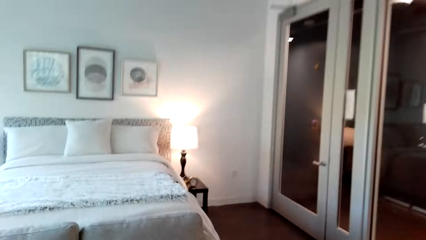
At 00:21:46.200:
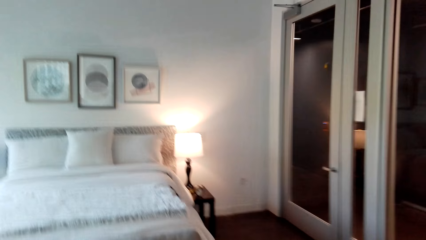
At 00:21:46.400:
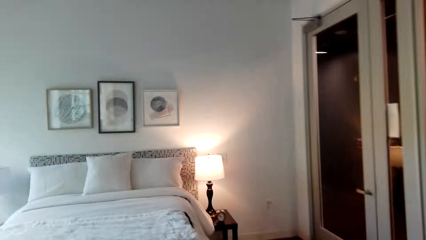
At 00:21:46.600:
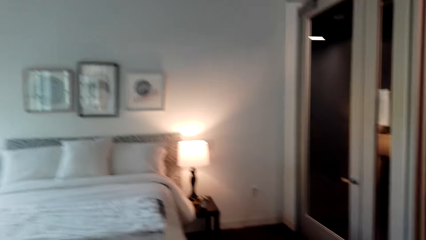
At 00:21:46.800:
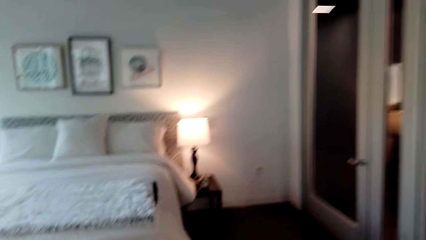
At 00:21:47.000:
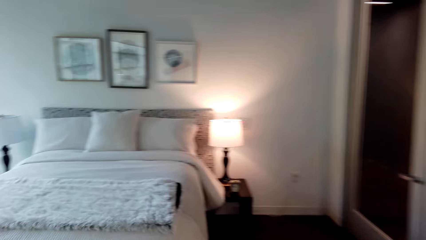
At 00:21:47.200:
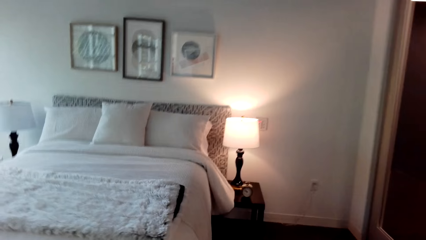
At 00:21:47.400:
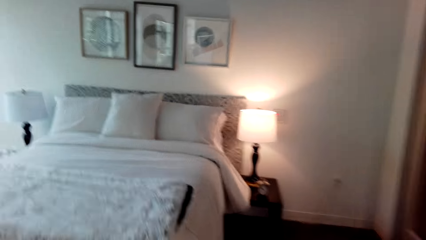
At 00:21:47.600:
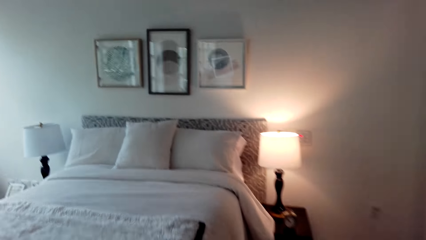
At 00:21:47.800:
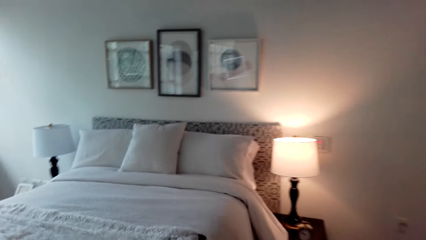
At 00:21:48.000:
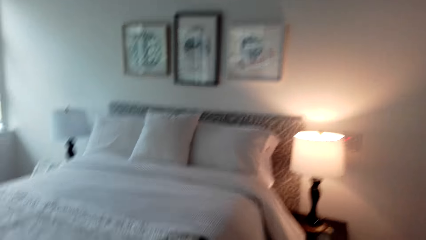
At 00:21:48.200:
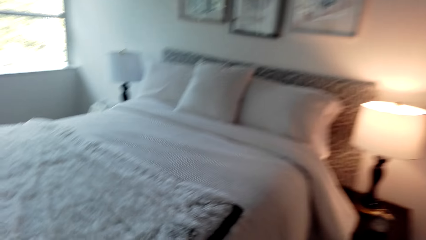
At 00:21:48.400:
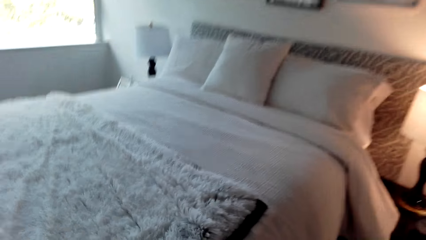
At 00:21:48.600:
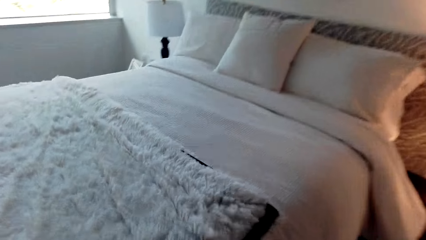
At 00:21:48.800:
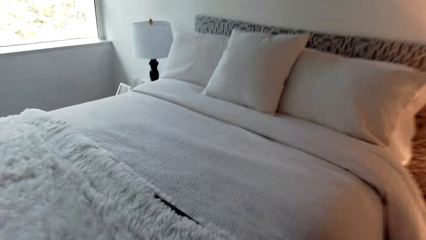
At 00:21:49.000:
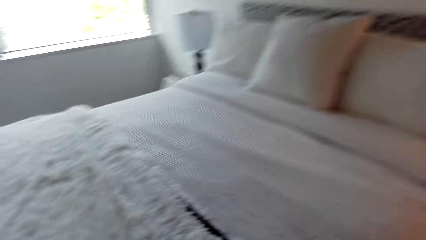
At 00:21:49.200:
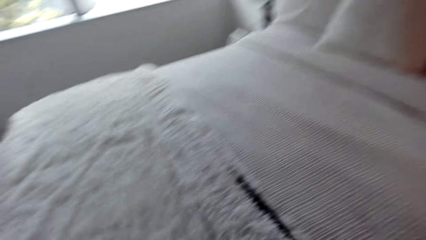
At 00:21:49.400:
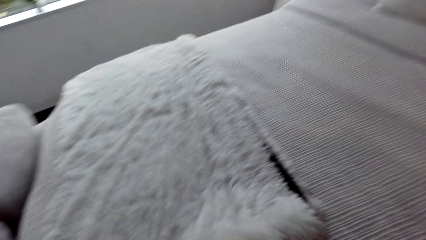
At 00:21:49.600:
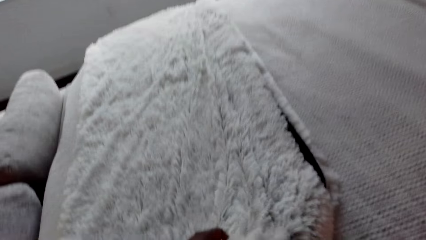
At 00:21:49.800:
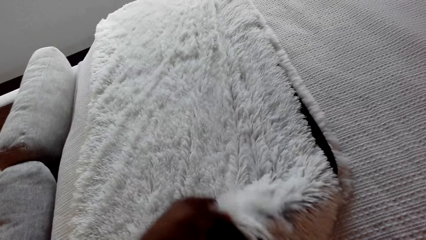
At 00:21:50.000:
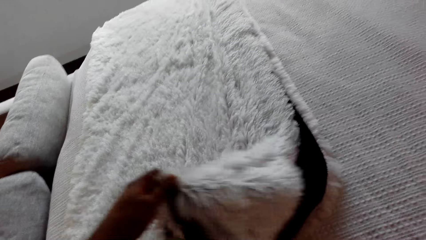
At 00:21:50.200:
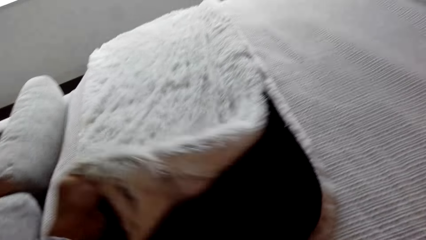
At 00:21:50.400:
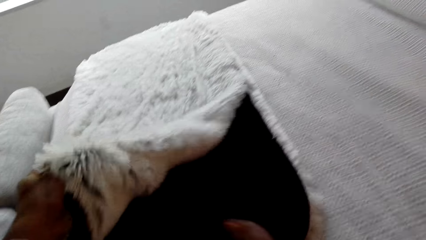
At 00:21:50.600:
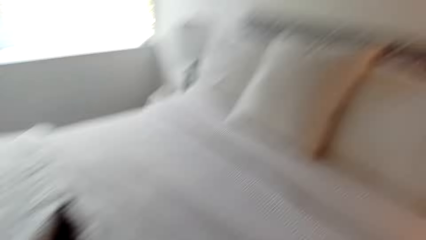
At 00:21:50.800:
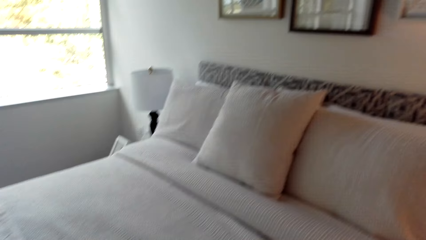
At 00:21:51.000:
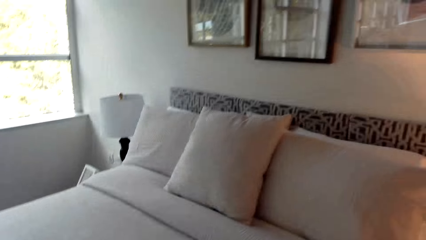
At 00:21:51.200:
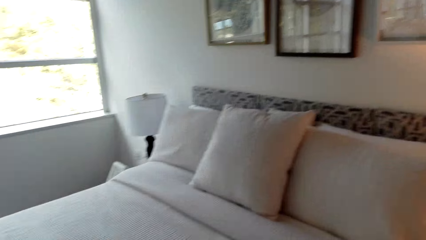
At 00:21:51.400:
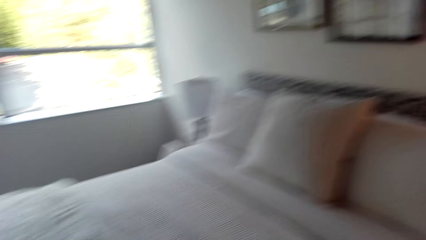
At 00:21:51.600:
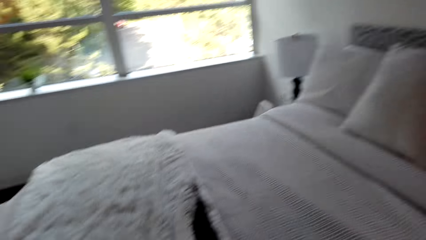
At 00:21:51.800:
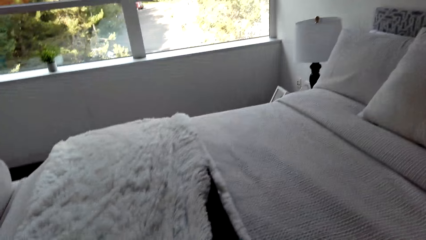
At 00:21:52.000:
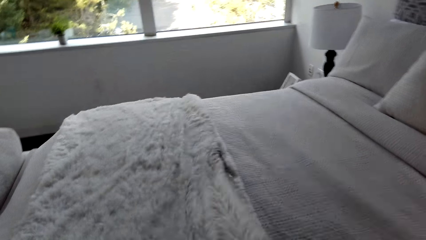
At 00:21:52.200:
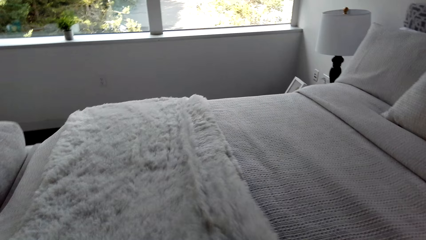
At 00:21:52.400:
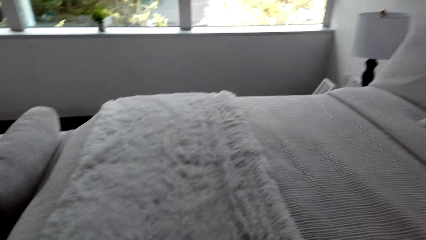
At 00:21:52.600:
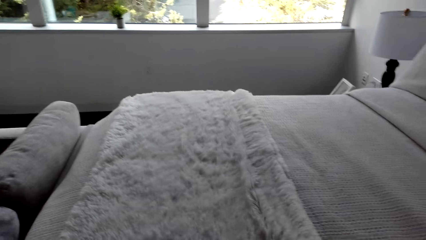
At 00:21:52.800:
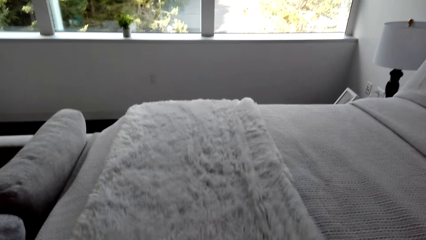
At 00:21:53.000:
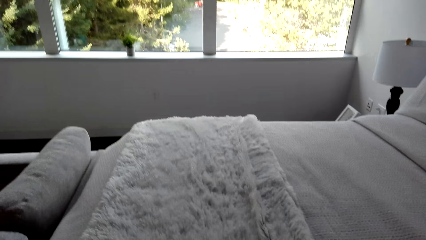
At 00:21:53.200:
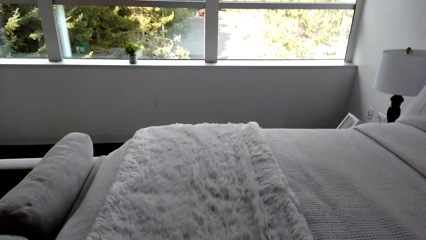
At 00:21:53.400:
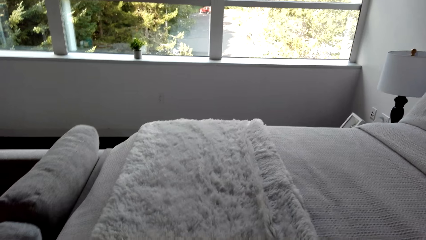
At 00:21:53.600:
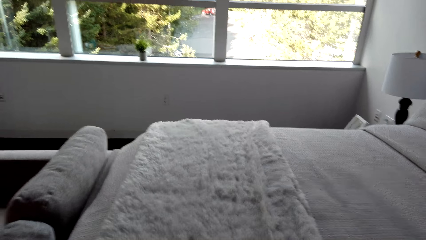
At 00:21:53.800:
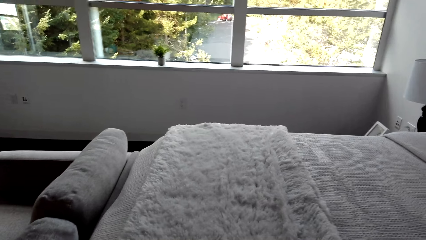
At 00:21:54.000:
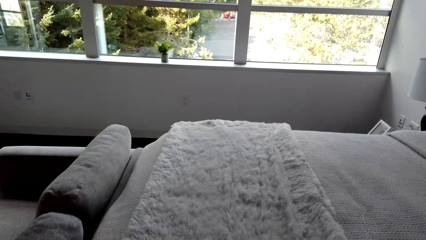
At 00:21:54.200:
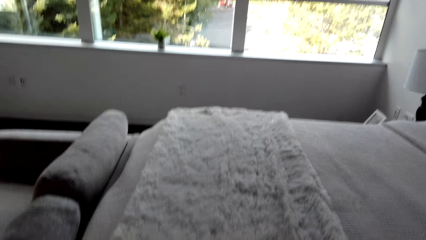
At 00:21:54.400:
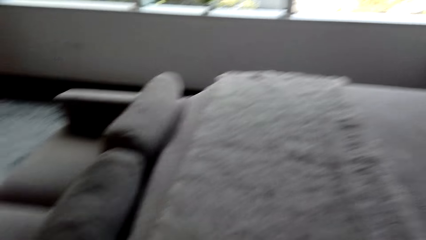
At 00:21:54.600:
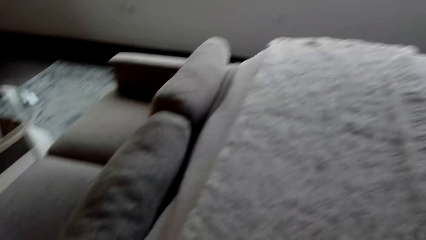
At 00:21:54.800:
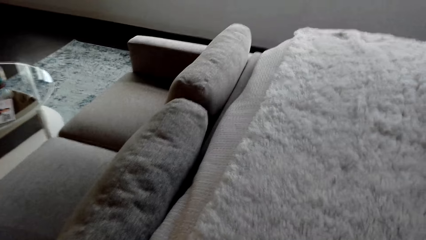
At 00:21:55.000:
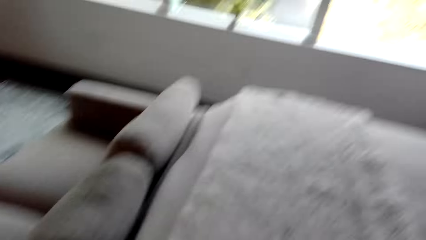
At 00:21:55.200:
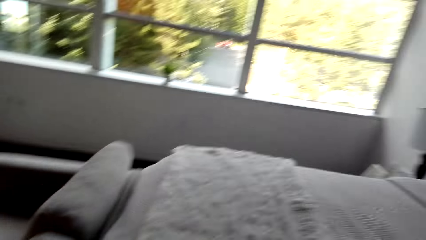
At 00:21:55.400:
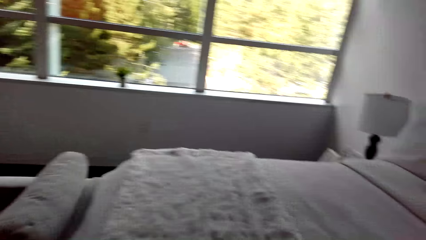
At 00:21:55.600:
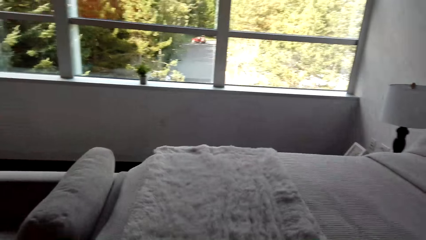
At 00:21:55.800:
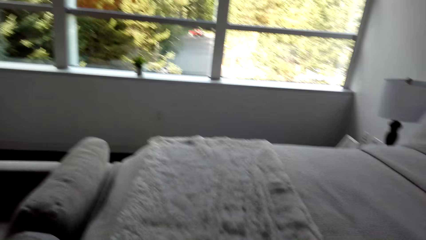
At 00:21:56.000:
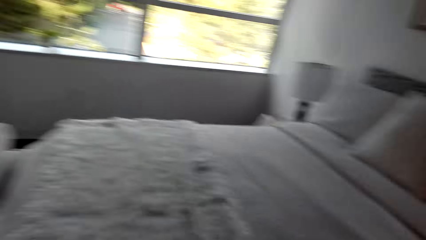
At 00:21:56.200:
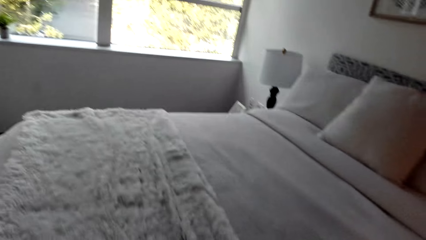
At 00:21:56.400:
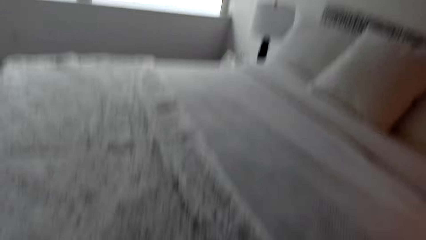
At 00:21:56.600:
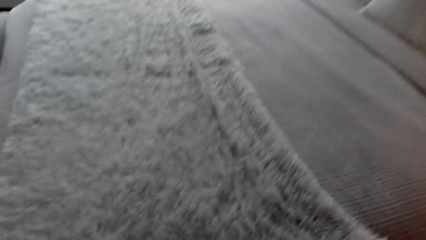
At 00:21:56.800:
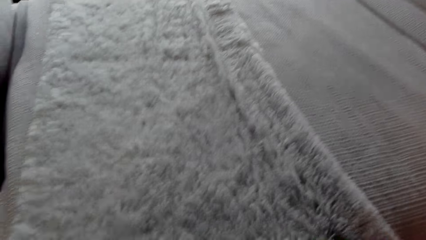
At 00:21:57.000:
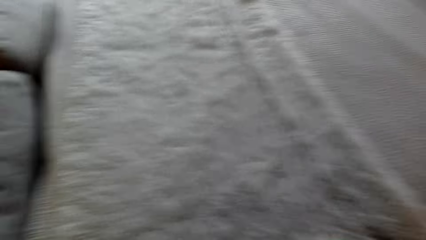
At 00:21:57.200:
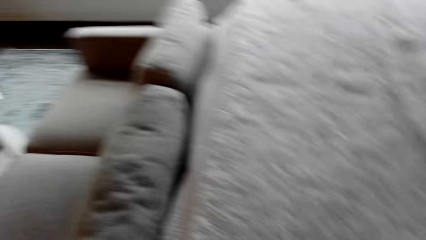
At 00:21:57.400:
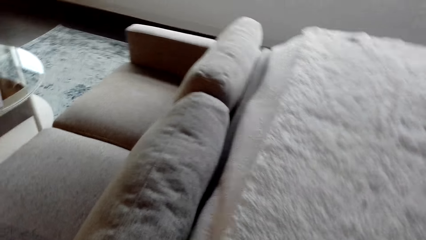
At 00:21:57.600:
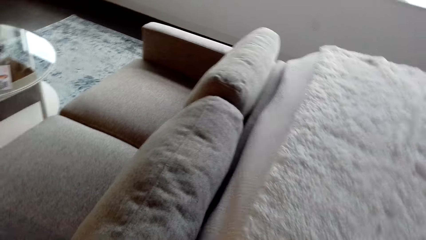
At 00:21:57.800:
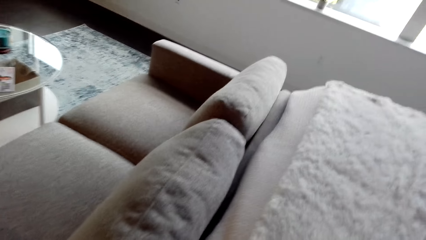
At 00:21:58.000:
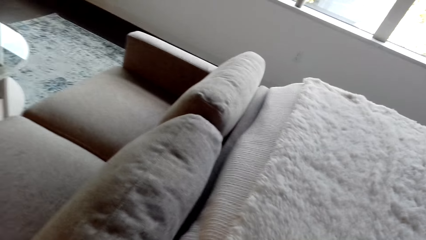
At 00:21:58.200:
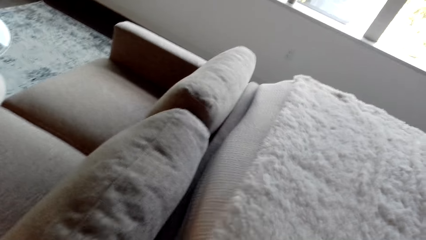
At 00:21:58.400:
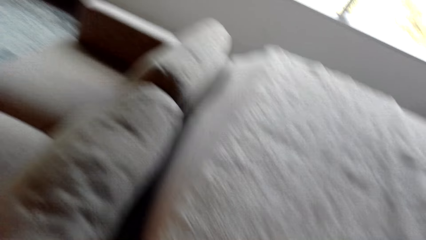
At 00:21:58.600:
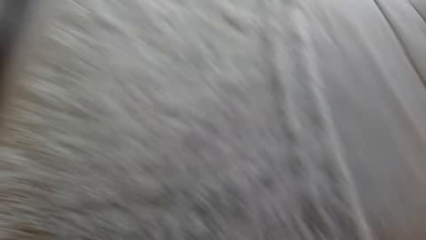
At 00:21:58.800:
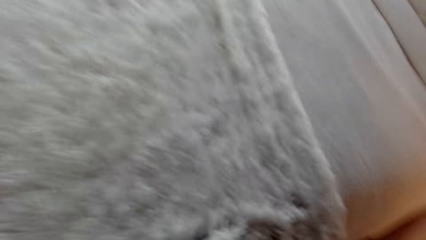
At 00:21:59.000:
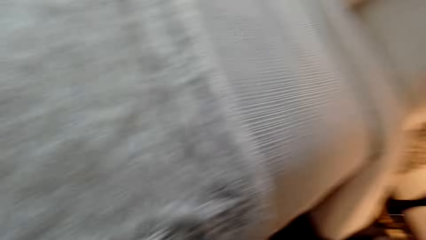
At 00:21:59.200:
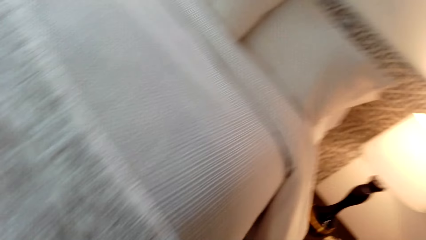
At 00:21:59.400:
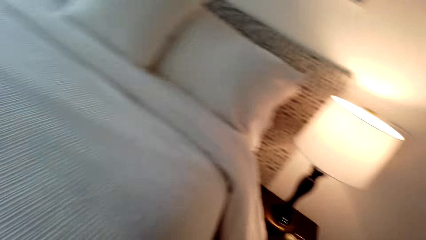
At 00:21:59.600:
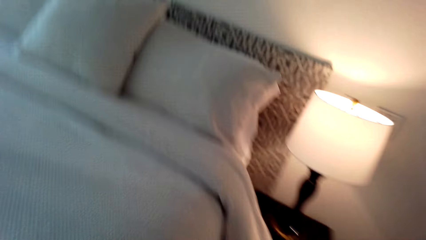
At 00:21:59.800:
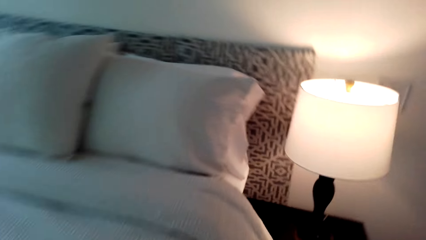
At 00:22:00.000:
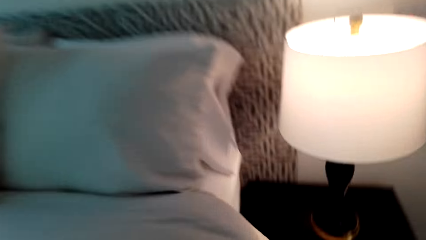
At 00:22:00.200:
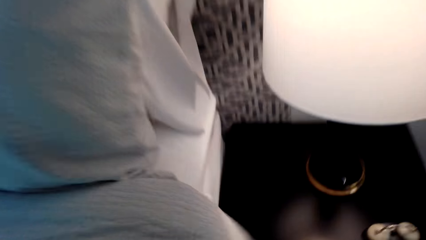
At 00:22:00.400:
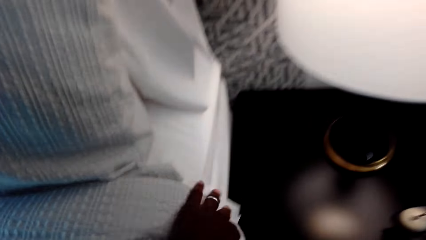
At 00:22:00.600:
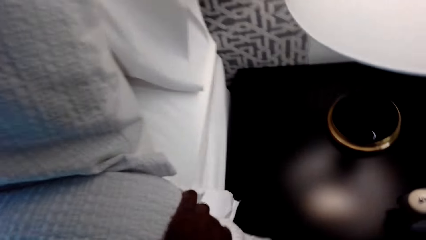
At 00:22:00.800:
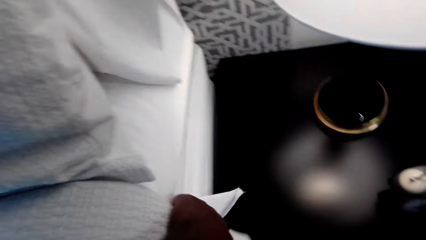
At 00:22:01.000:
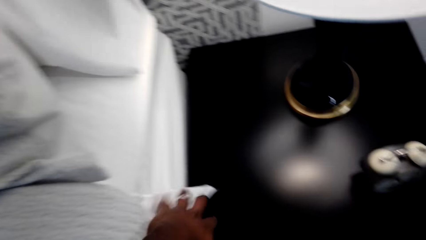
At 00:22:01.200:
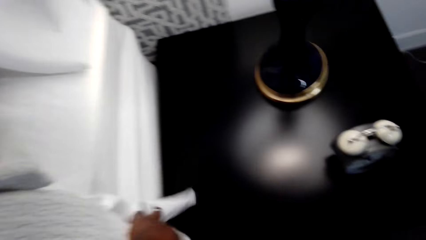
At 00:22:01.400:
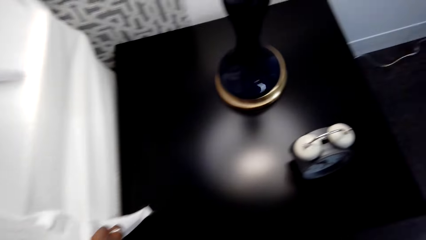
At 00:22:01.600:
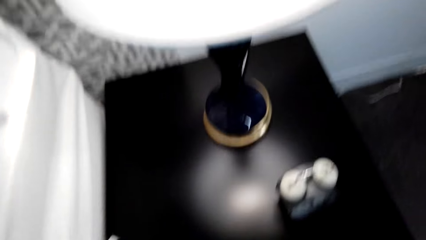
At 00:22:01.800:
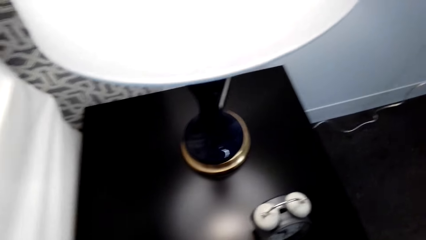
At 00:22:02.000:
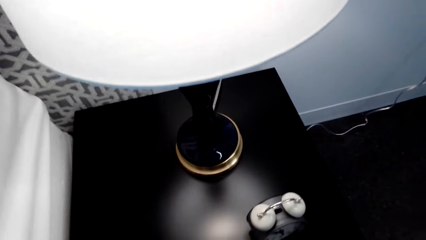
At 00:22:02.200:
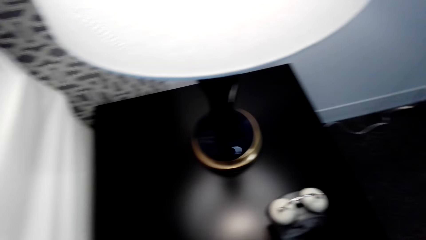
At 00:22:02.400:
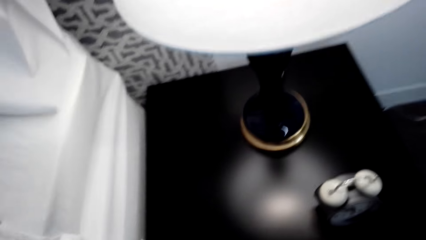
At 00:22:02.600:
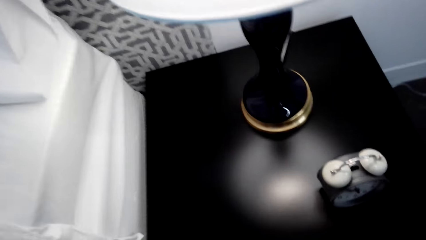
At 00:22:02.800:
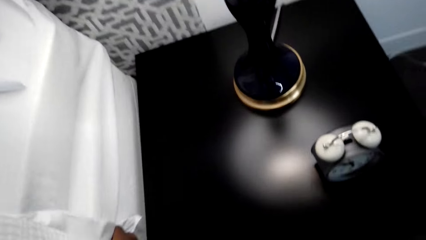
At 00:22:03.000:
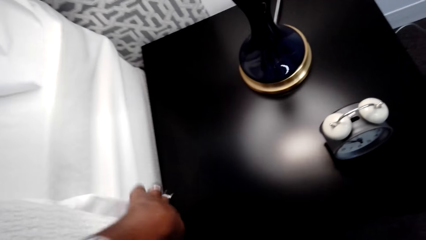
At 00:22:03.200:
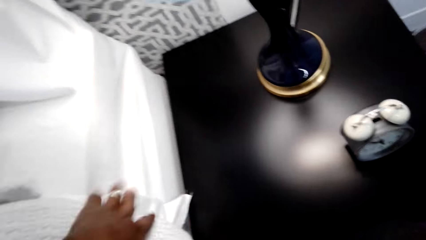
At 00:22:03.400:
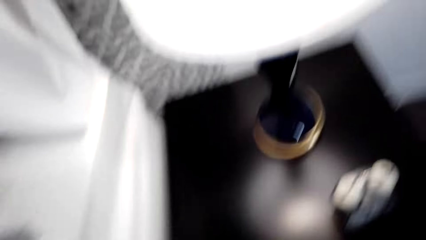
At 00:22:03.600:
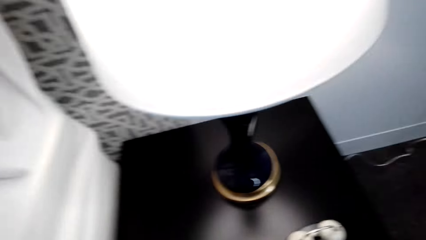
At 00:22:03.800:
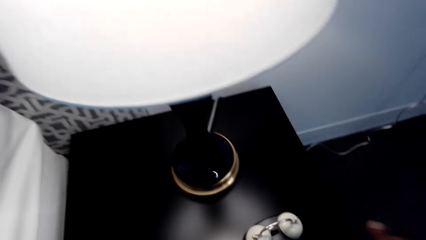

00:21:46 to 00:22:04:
The camera wearer spreads the bed. They hold a blanket. They spread the blanket.
